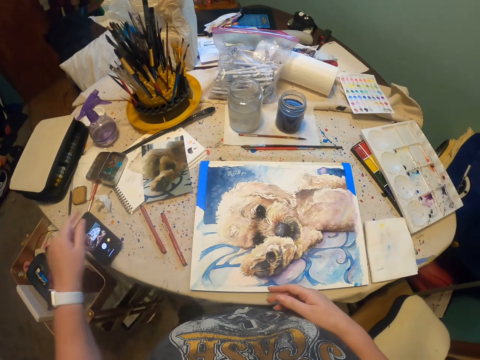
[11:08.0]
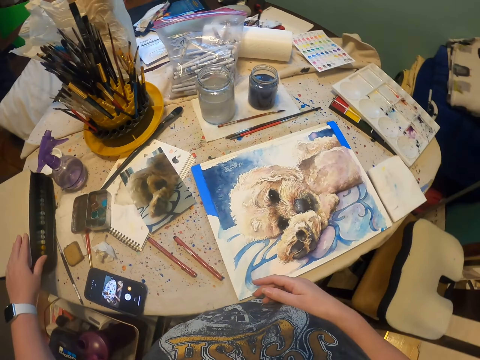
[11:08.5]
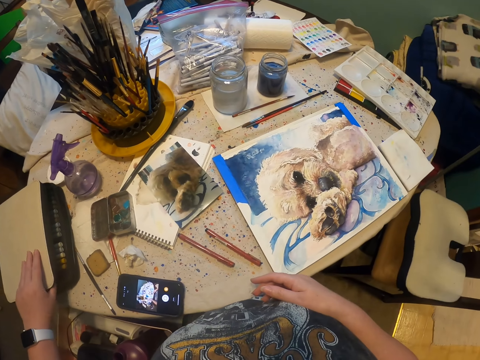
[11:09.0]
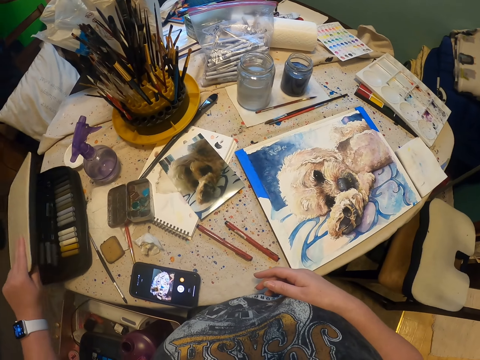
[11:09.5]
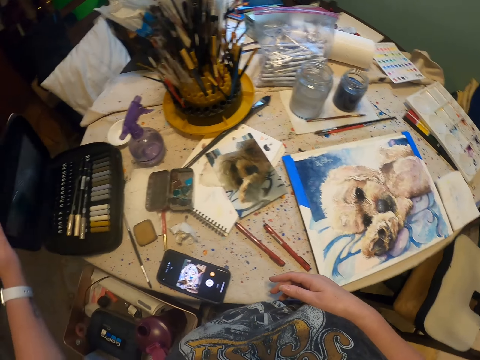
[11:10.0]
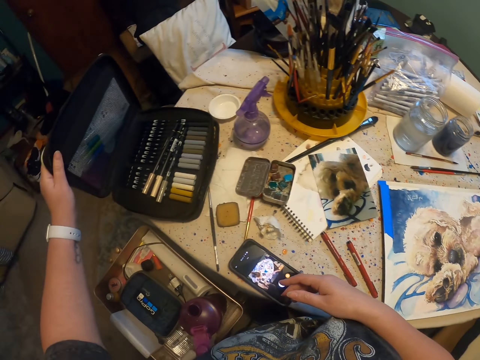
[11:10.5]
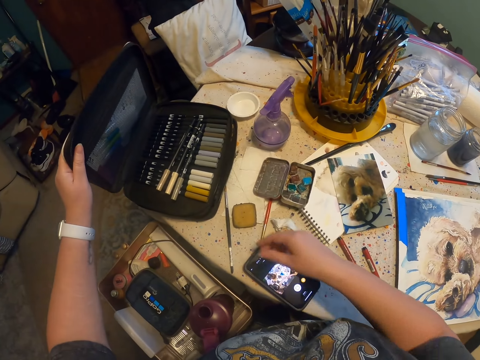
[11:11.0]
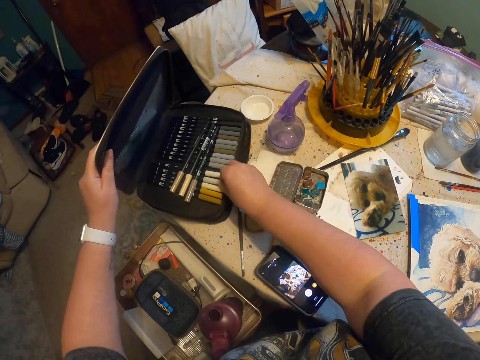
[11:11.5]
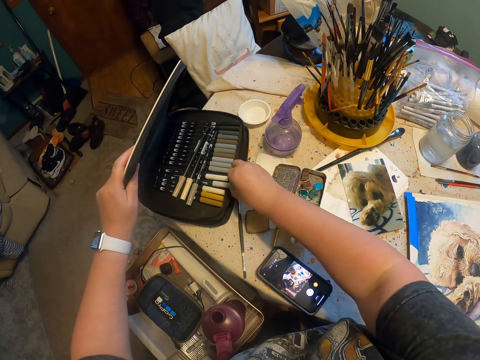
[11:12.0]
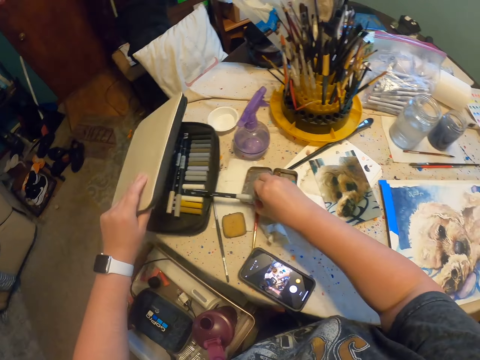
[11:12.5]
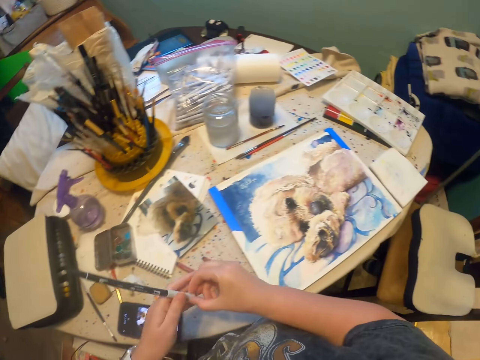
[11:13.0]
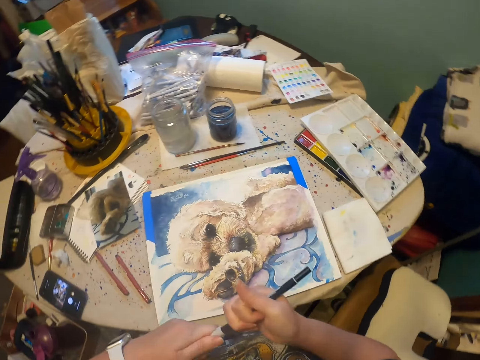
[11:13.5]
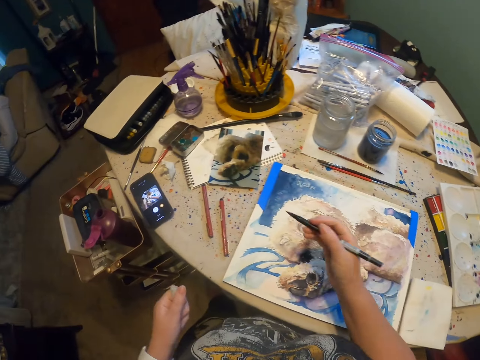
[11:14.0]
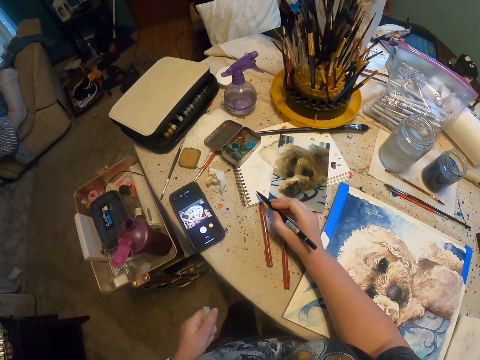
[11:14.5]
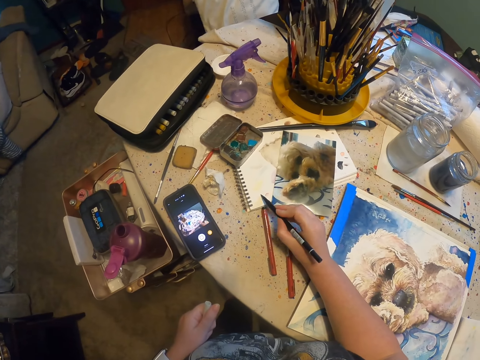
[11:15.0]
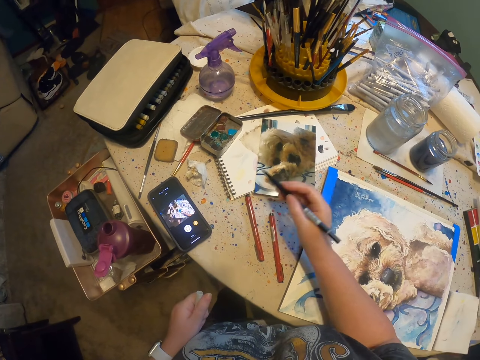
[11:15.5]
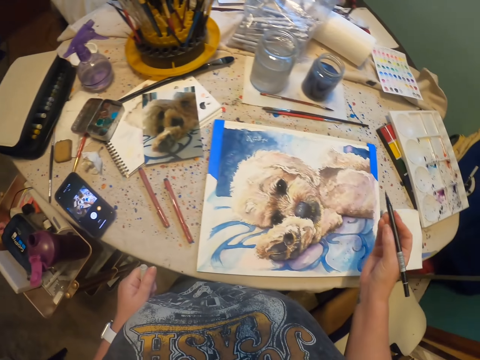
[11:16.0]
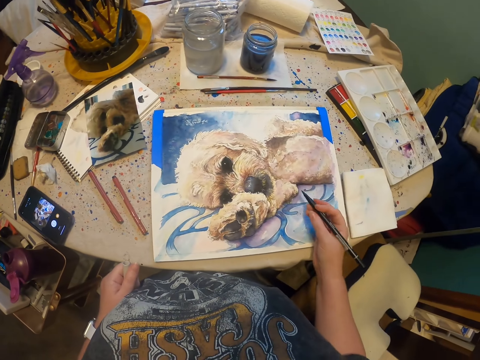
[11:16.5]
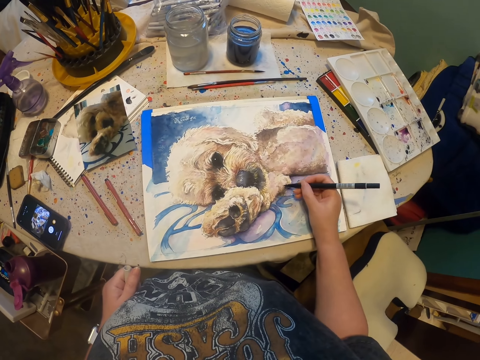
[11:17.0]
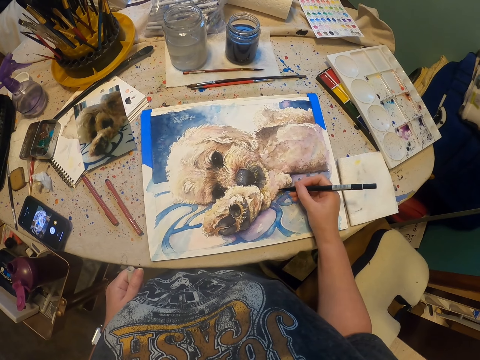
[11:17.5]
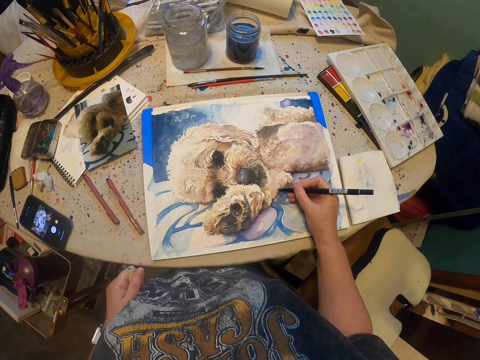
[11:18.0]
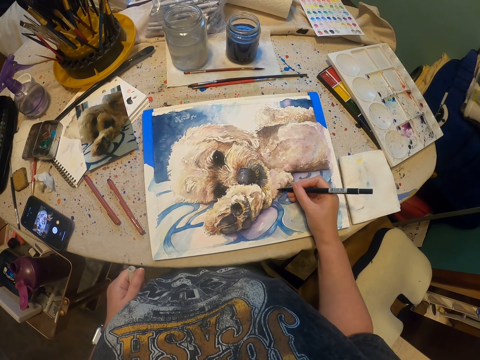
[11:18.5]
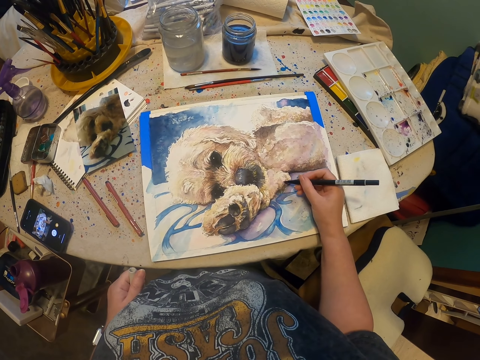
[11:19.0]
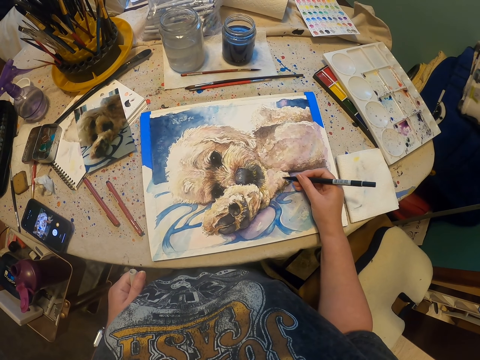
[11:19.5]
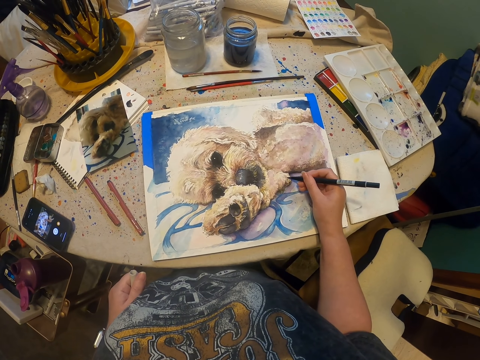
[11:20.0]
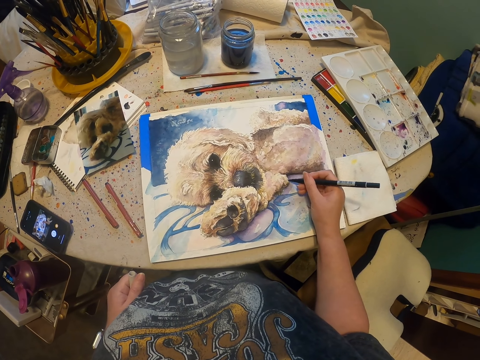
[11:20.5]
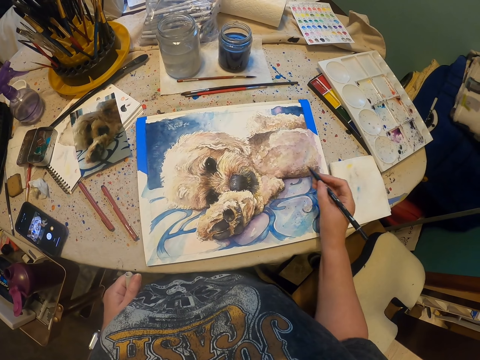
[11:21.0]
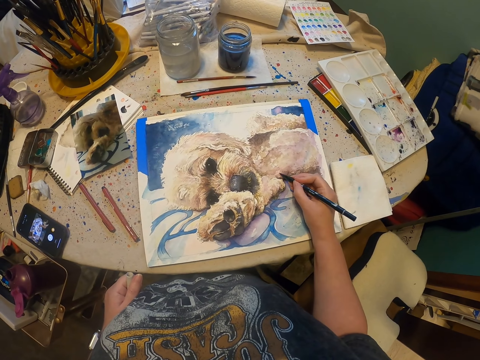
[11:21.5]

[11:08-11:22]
The camera wearer puts the paint marker pen or drawing pen on the table. They open the box. They pick up the paint marker pen from the box, remove the paint marker pen top and wipe the paint marker pen on the notebook. They draw on the paper pad. They paint the picture on the canvas board with the paint marker pen.

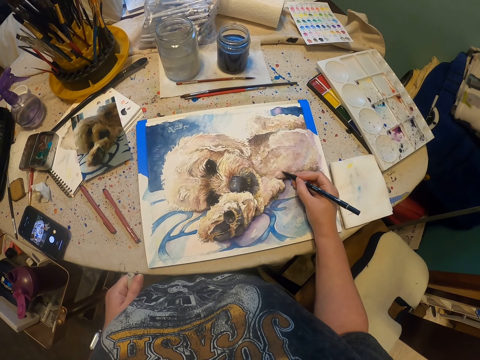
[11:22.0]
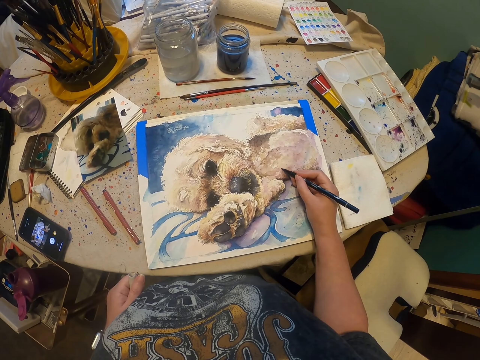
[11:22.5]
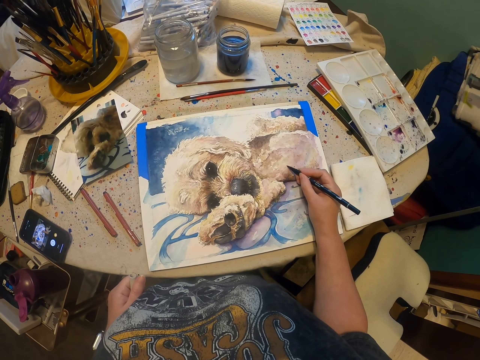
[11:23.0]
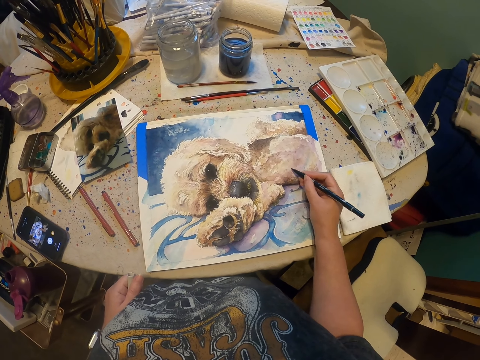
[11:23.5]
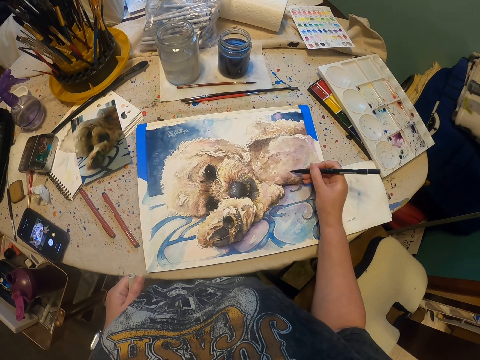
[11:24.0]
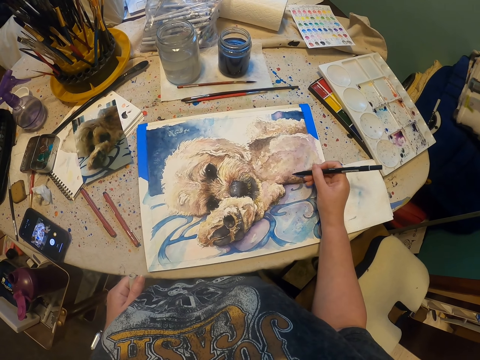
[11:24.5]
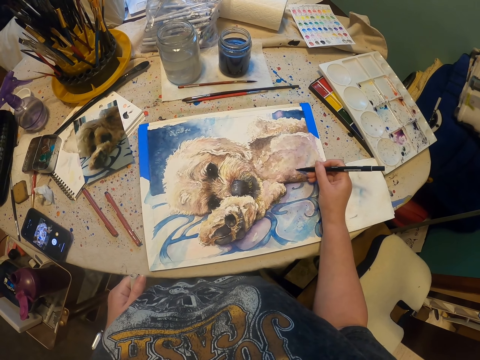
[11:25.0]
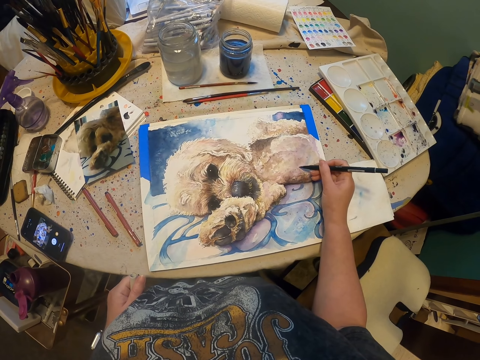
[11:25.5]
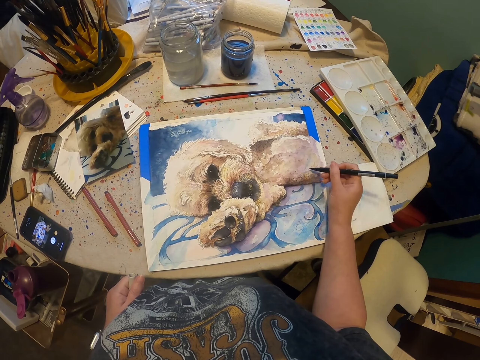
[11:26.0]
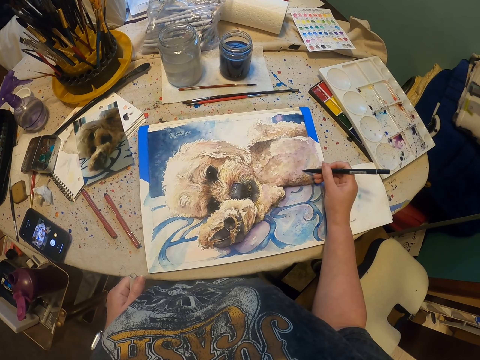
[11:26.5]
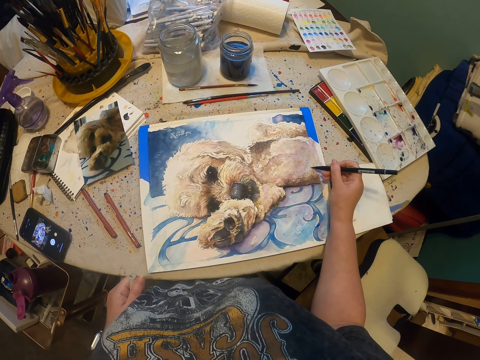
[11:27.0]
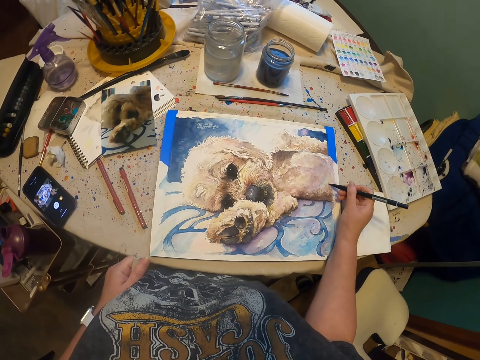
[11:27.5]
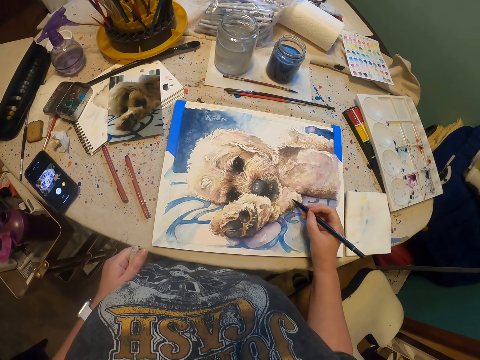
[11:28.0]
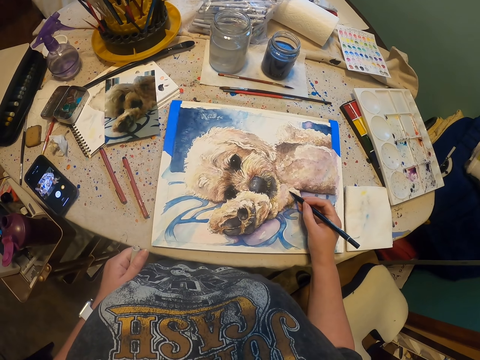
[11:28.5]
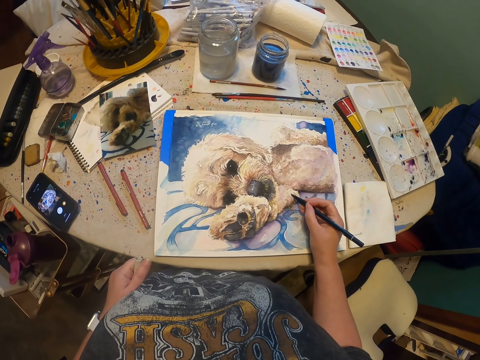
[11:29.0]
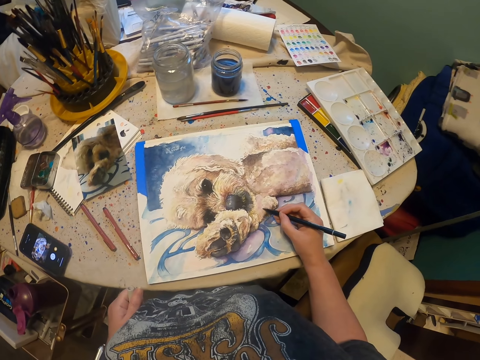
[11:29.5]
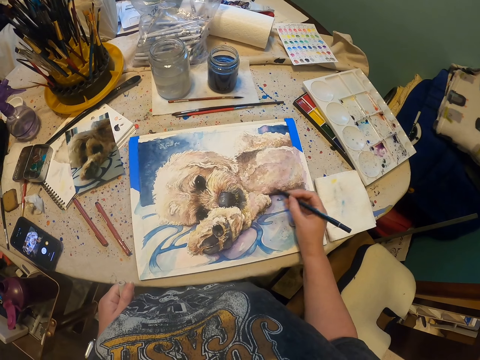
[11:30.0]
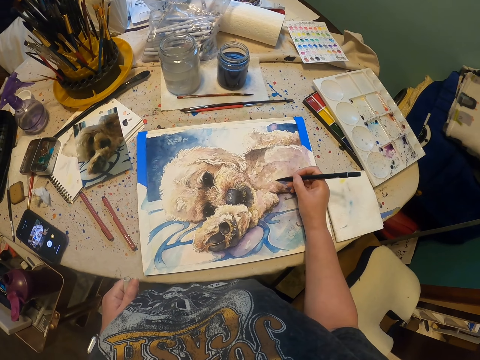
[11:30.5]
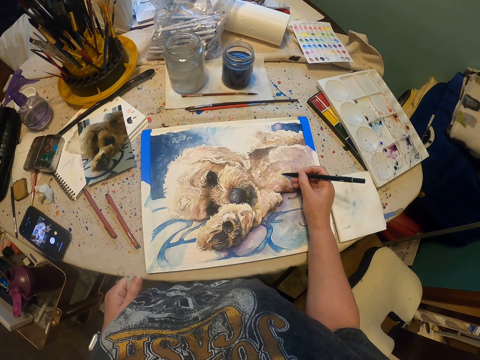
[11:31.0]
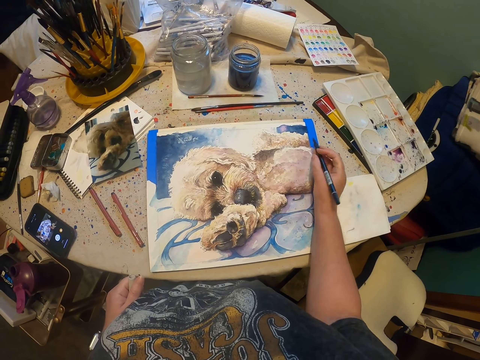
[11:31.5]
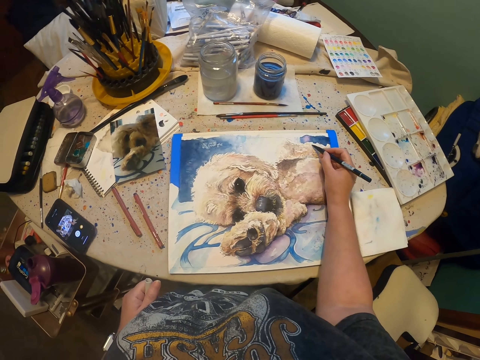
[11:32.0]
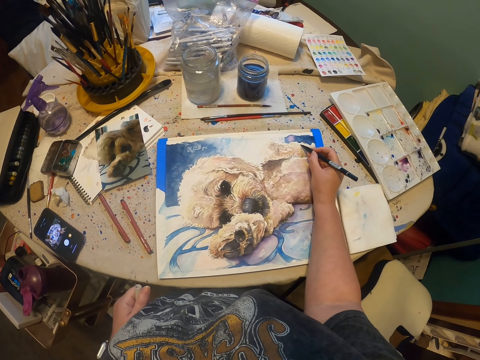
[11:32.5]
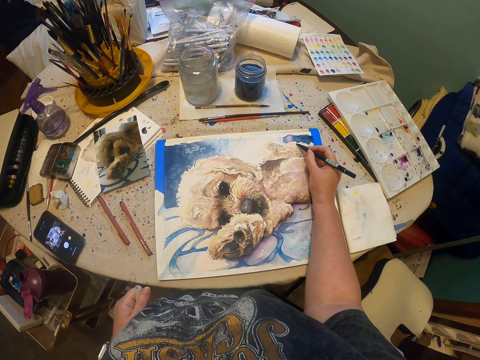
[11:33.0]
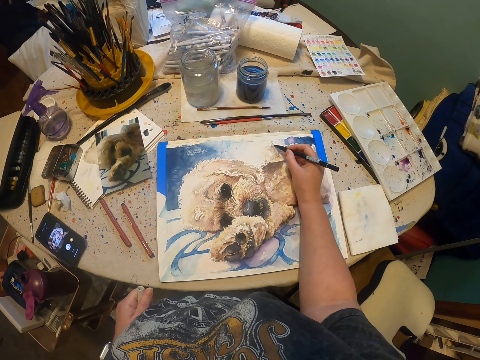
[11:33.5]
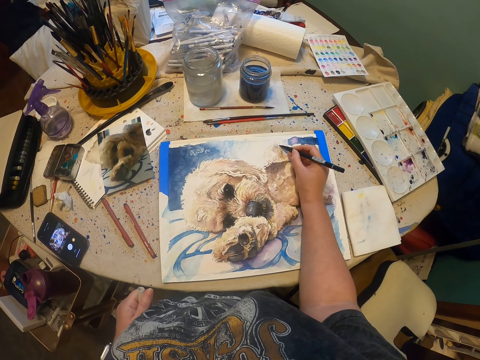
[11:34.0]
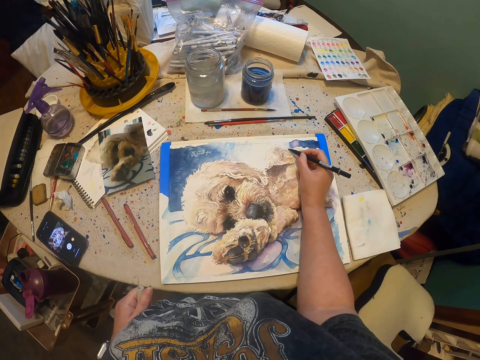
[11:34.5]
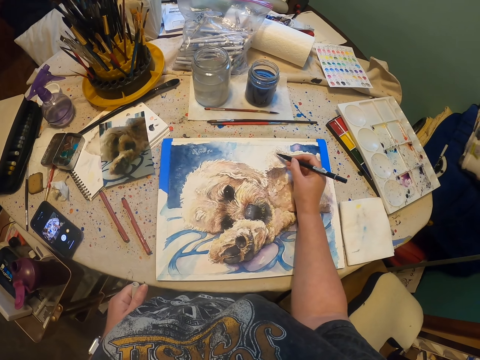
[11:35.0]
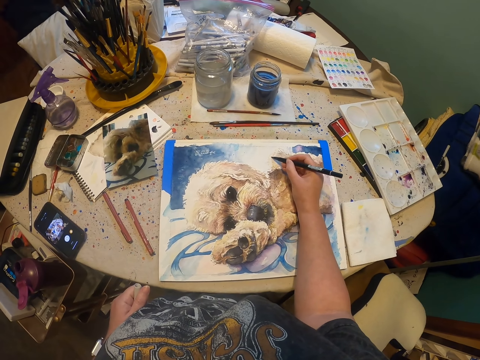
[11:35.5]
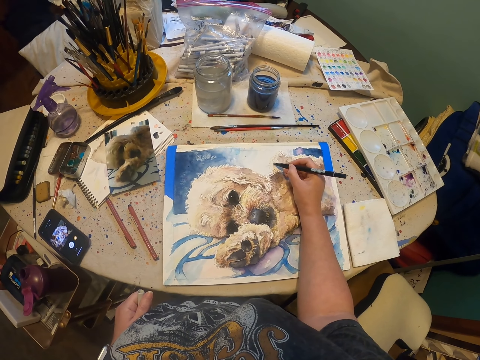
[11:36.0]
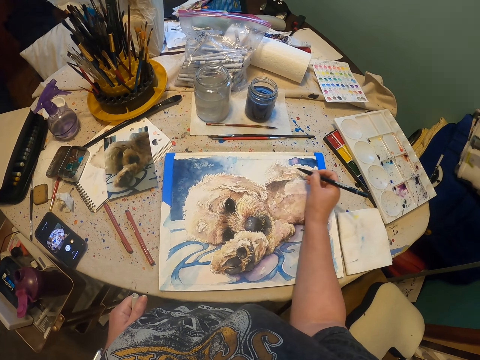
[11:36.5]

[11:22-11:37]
The camera wearer draws on the painting with a drawing pen. They draw on the painting with the drawing pen repeatedly.
